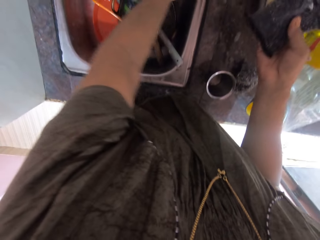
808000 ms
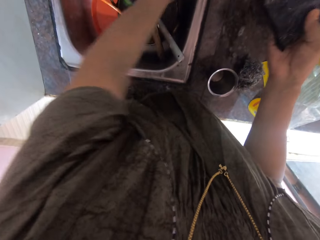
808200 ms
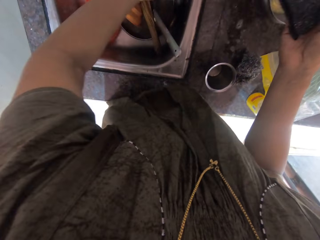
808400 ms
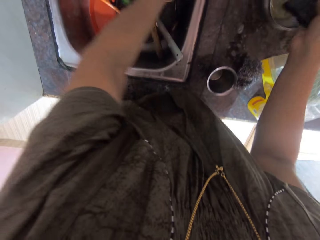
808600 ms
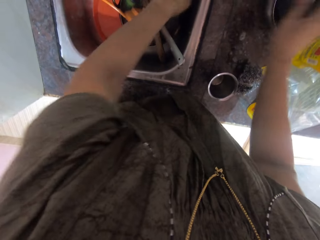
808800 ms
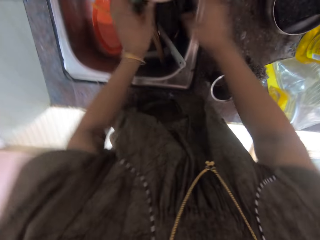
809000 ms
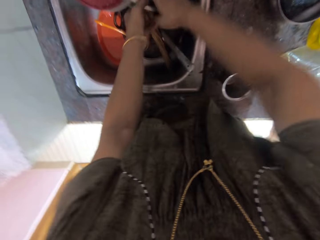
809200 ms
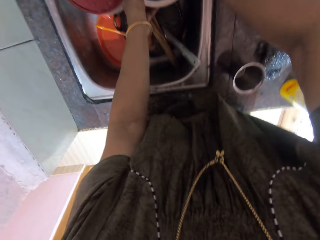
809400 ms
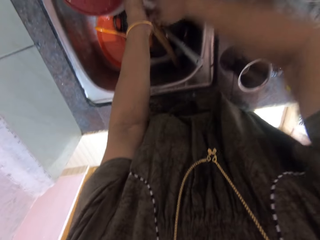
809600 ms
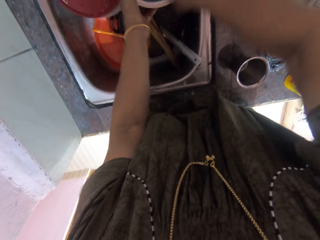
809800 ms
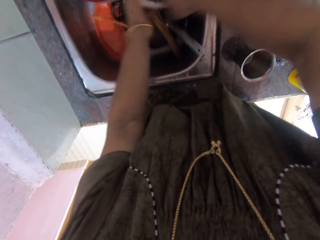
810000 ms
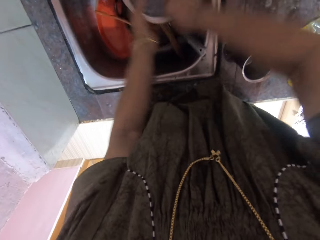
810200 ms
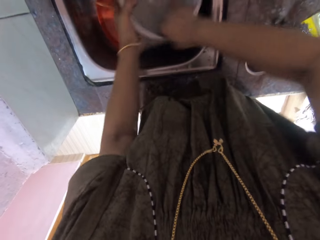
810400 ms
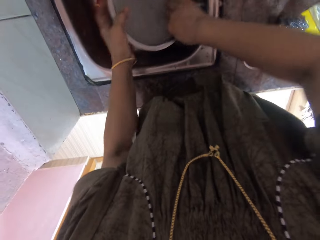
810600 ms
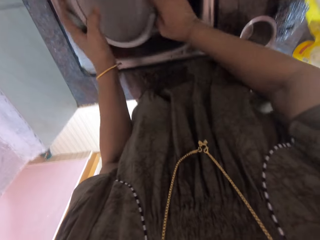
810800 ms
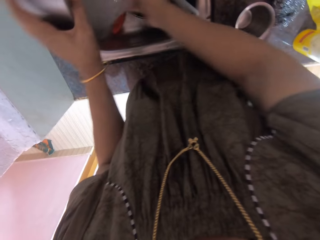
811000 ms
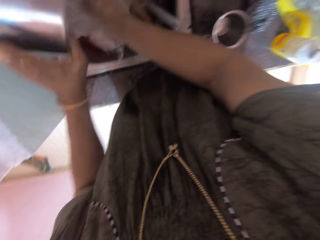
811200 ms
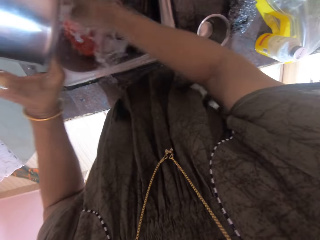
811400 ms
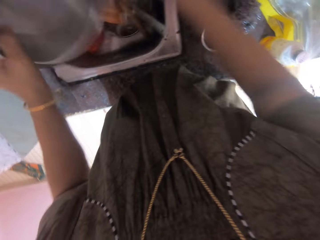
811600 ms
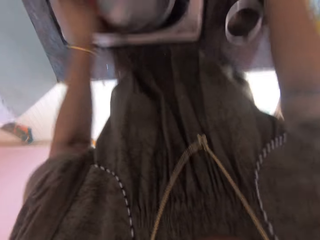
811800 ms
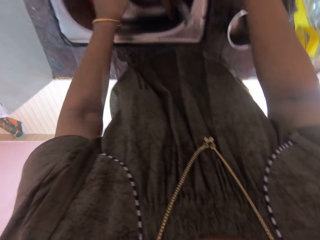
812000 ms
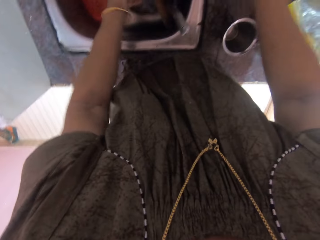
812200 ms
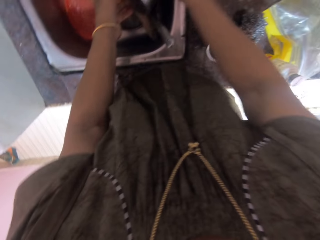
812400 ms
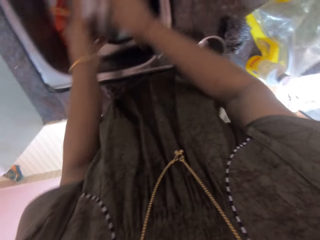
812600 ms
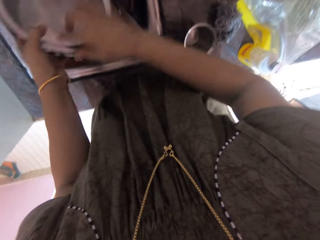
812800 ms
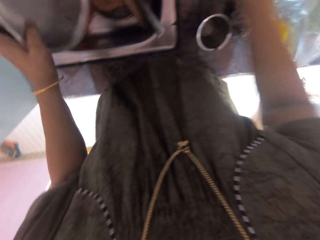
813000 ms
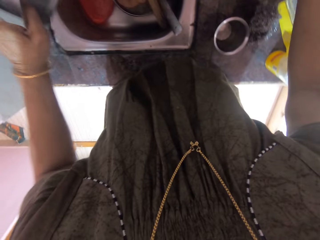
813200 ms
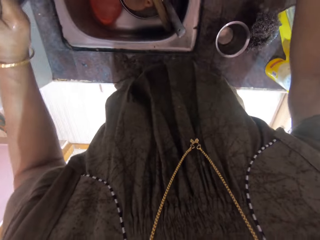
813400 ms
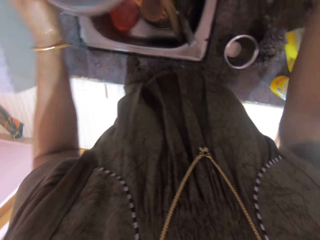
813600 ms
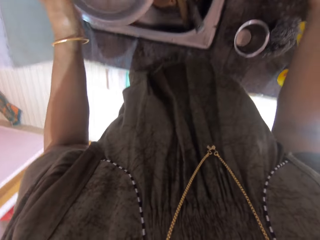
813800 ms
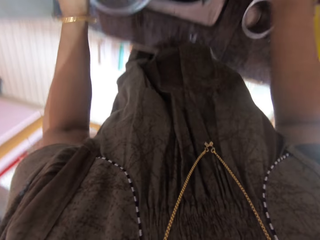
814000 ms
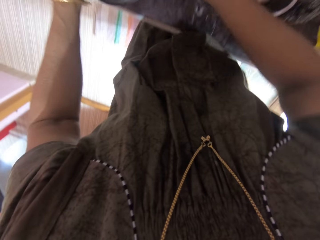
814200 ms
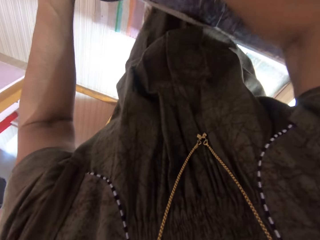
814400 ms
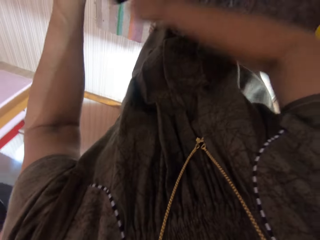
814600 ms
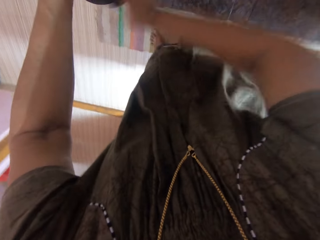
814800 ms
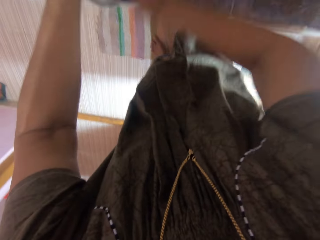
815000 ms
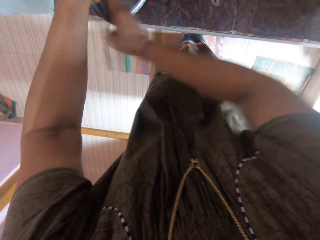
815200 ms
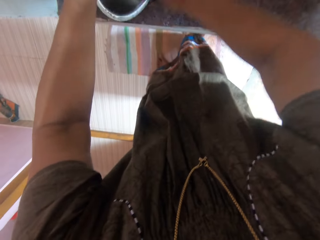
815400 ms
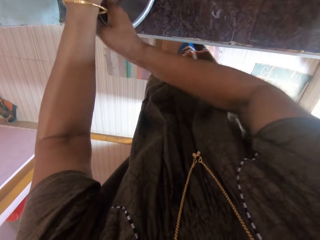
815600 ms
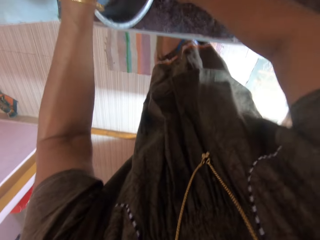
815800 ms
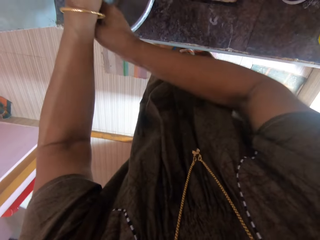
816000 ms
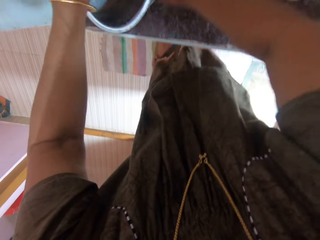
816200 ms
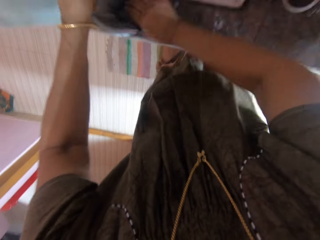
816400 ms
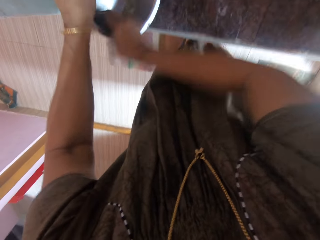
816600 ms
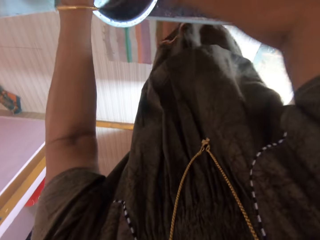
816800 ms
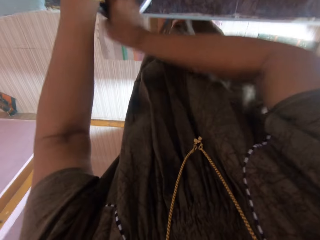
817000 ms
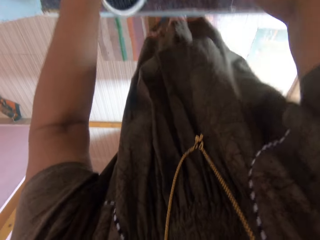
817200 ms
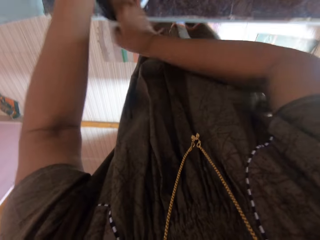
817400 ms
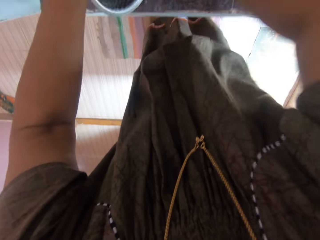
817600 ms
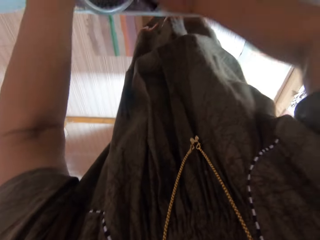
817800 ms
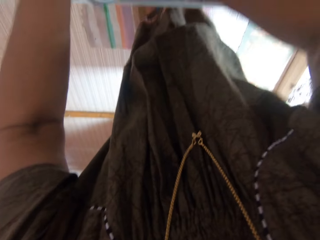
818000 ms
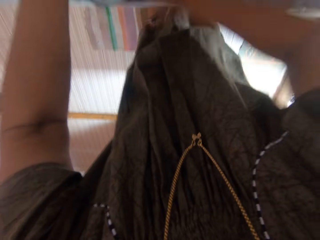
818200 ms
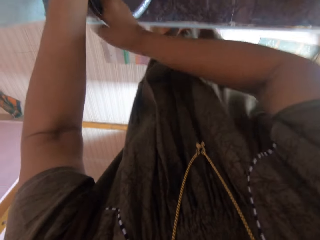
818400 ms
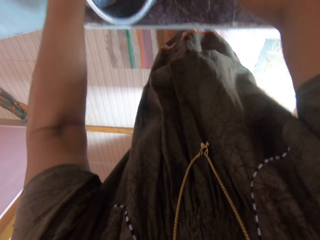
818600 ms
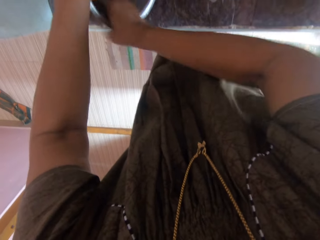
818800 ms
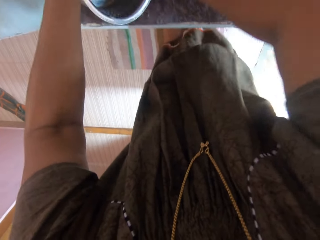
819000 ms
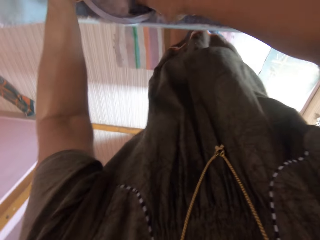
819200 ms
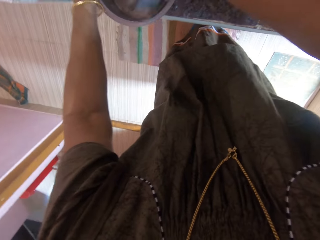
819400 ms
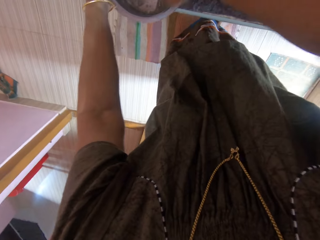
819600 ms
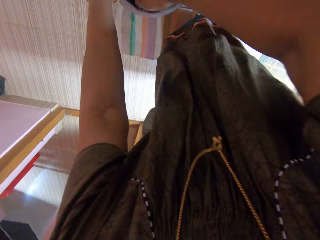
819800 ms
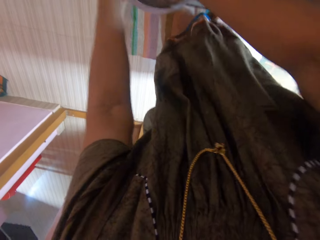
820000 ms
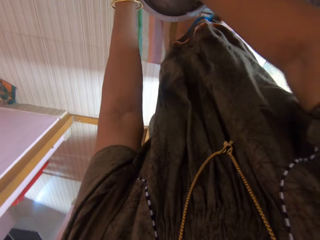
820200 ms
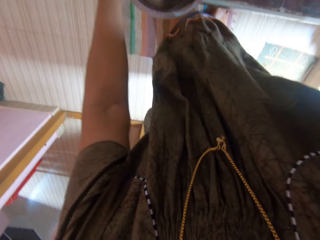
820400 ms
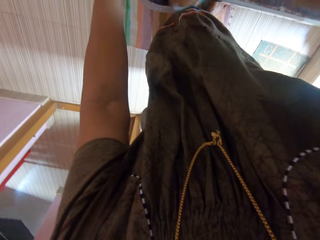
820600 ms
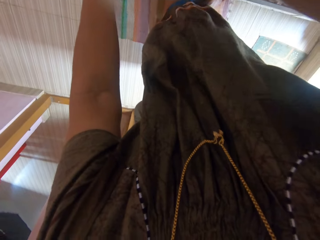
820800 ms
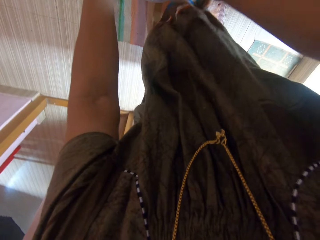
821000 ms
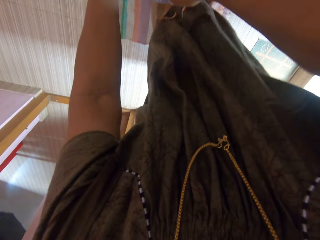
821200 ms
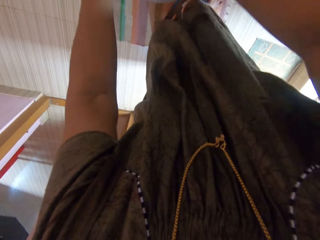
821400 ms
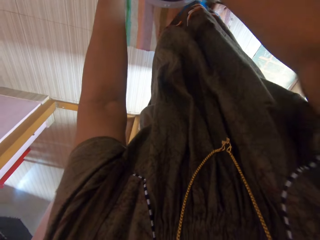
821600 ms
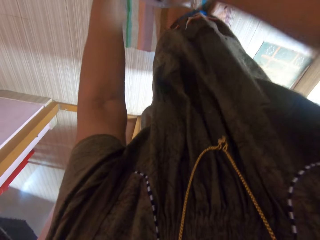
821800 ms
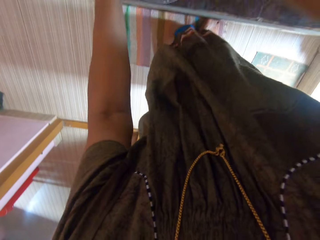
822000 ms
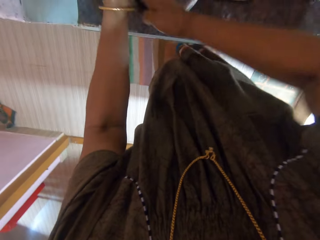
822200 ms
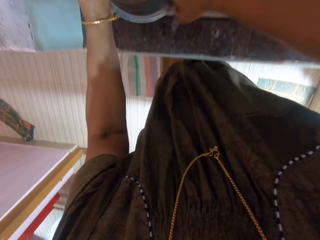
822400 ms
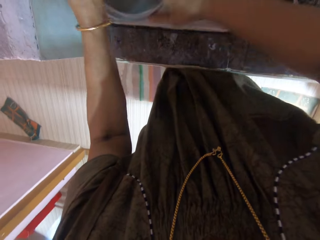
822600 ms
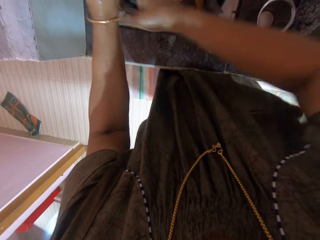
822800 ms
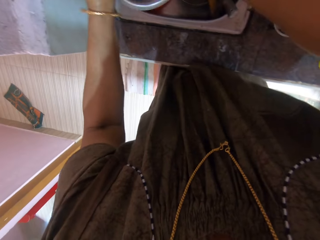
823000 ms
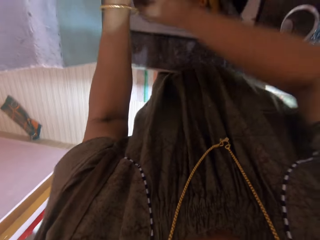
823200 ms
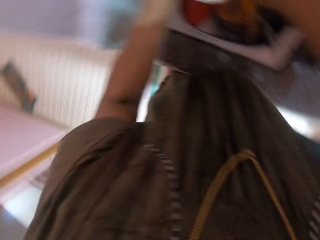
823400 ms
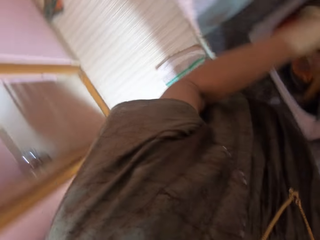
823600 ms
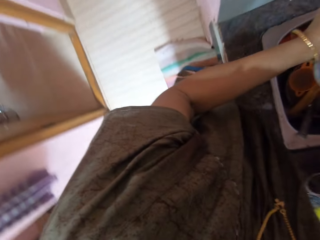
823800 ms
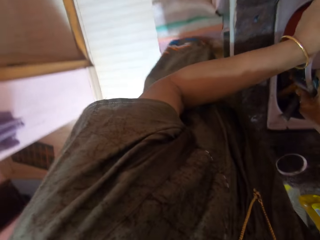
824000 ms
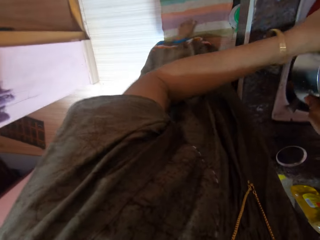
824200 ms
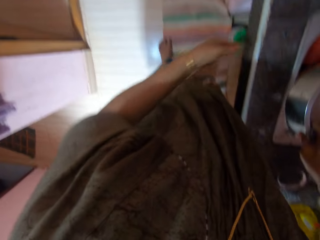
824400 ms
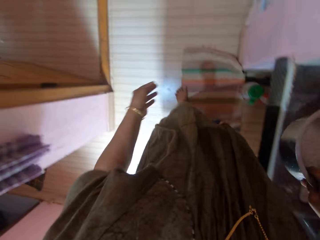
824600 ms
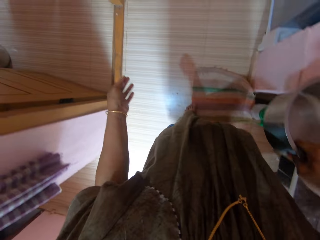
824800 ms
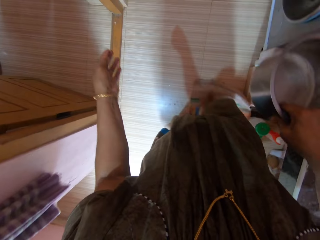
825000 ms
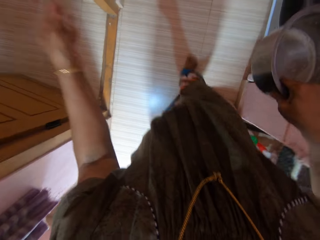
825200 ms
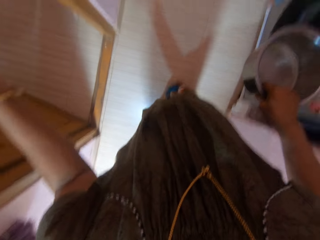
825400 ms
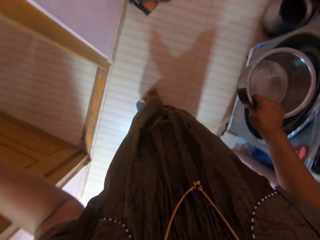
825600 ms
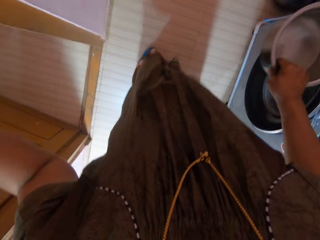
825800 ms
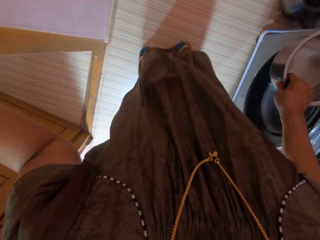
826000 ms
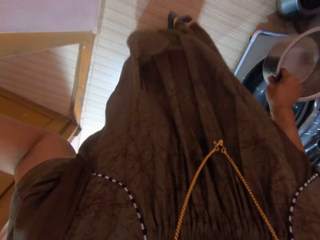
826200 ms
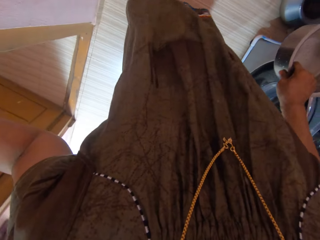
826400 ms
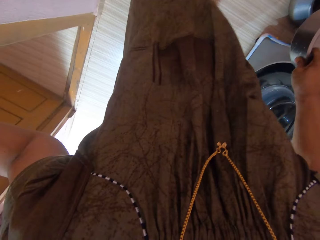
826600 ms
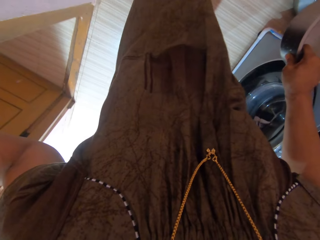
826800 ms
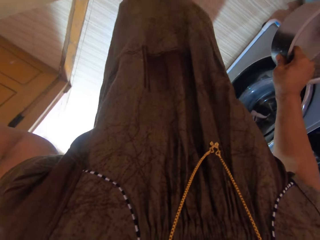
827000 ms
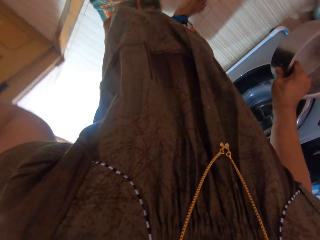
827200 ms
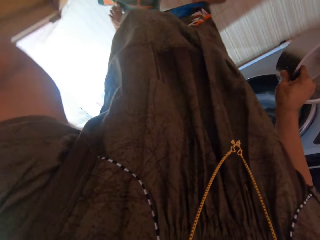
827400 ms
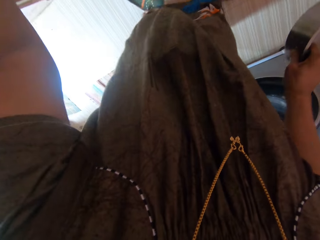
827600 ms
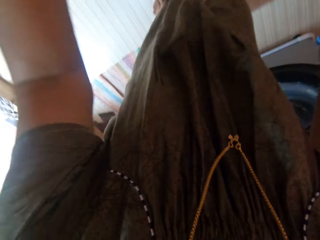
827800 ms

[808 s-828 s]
The camera wearer does something. They wash a metal bowl with a sponge. They pour the water in the metal bowl inside the sink. They pick up the sponge scrubber. They wash the metal bowl with the sponge. They walk around the house and turn around. They pull a door mat with the left leg.
